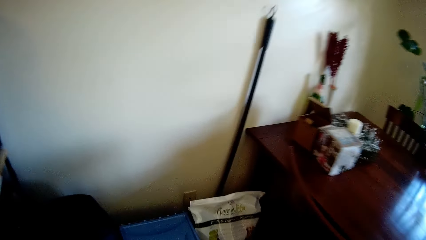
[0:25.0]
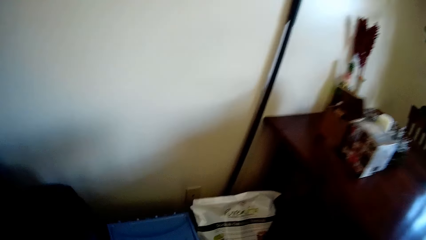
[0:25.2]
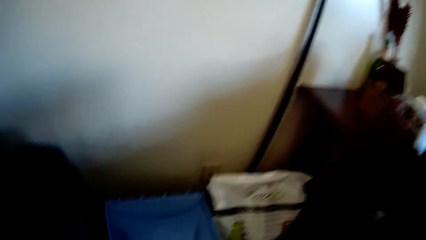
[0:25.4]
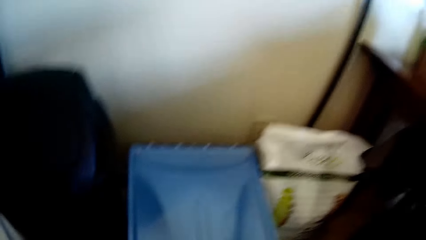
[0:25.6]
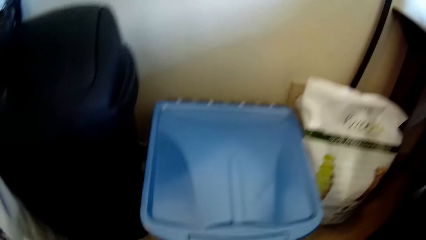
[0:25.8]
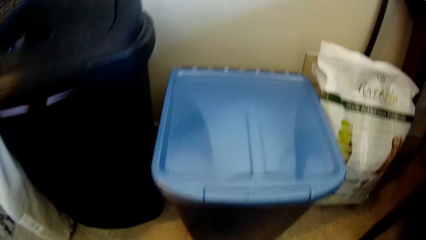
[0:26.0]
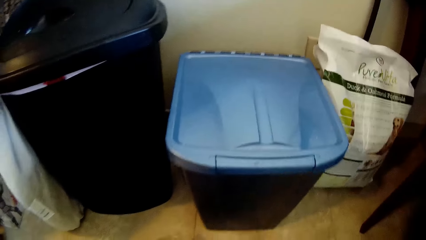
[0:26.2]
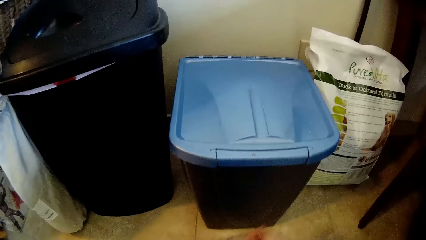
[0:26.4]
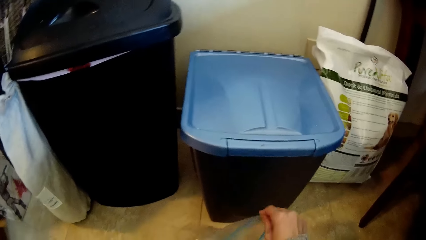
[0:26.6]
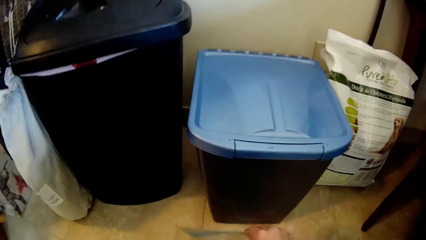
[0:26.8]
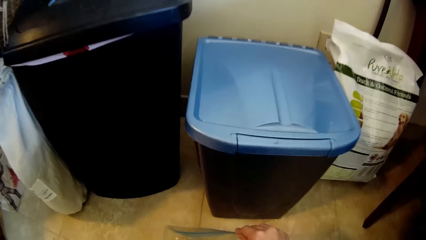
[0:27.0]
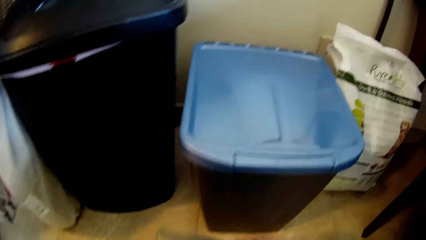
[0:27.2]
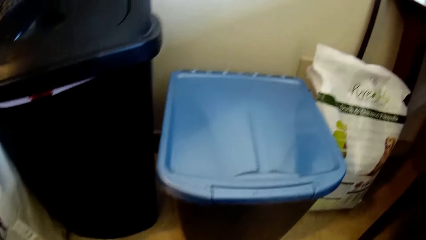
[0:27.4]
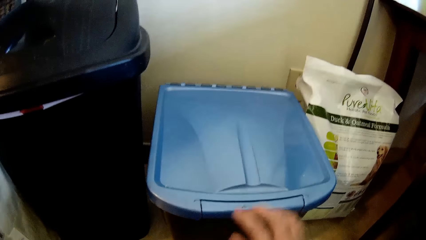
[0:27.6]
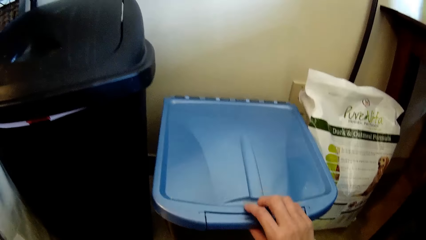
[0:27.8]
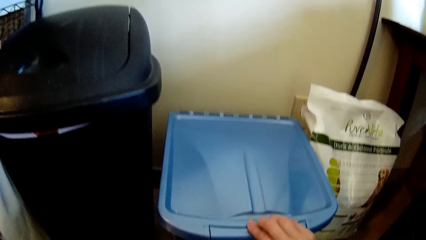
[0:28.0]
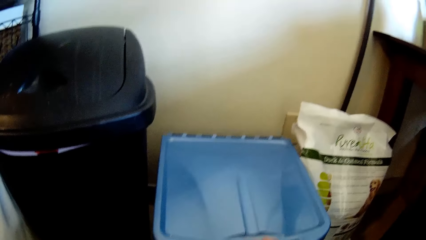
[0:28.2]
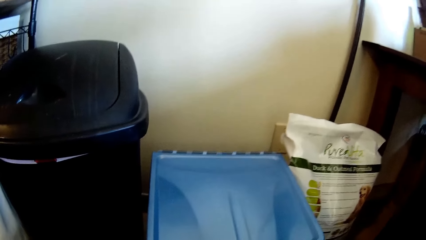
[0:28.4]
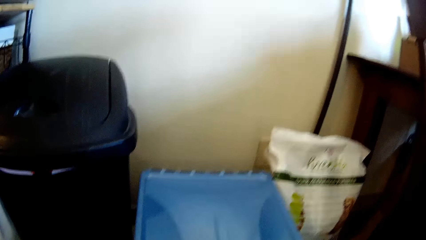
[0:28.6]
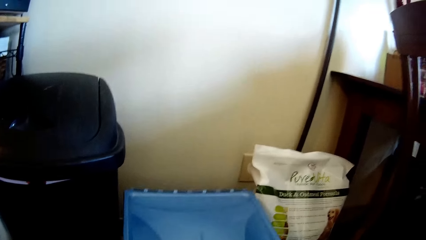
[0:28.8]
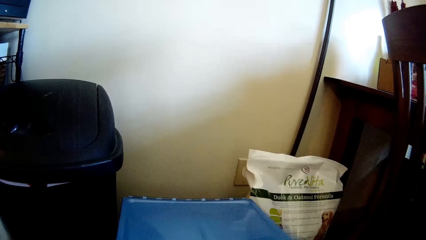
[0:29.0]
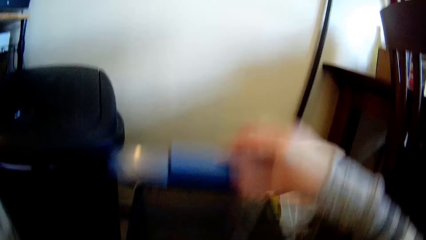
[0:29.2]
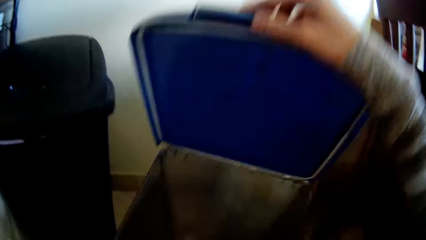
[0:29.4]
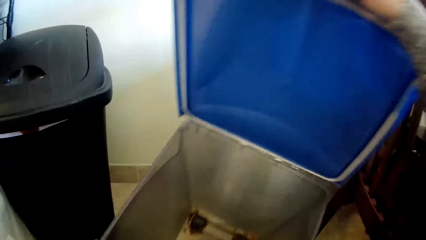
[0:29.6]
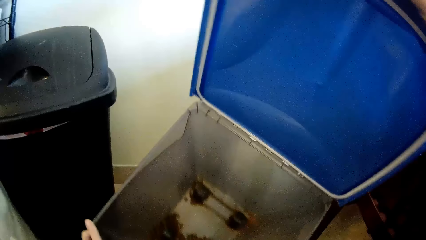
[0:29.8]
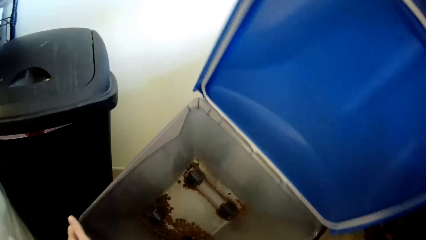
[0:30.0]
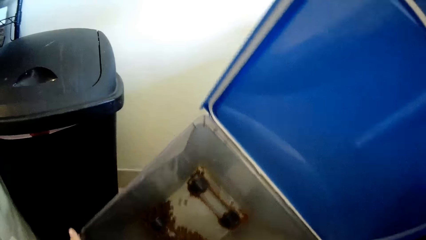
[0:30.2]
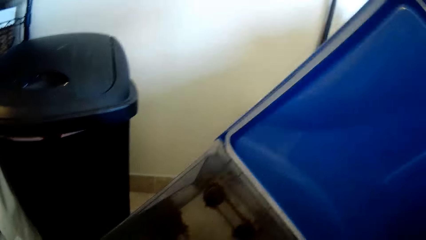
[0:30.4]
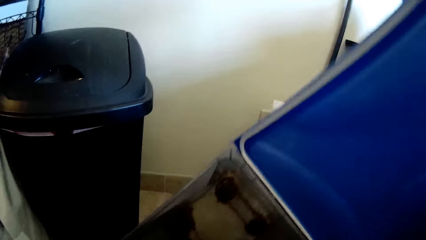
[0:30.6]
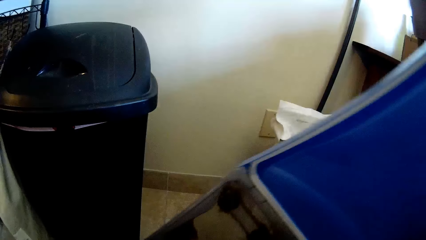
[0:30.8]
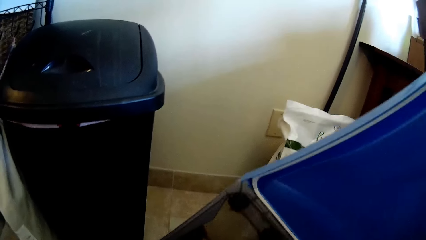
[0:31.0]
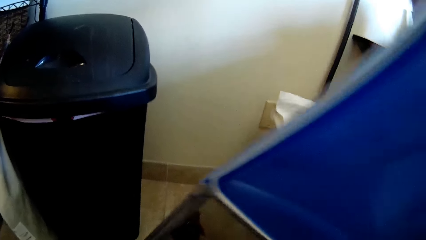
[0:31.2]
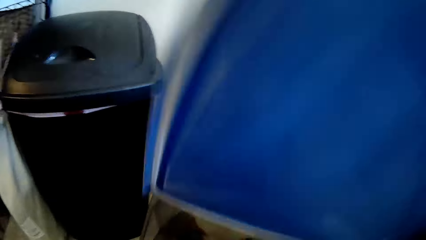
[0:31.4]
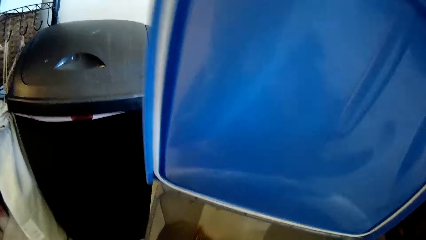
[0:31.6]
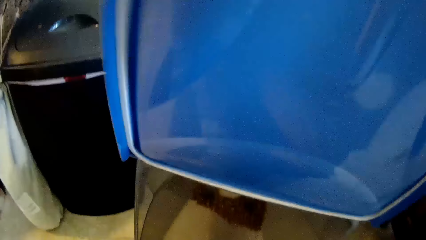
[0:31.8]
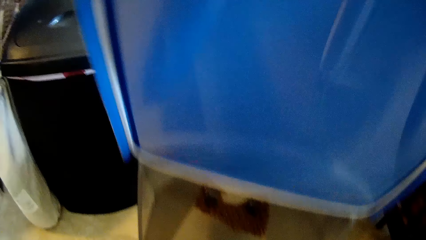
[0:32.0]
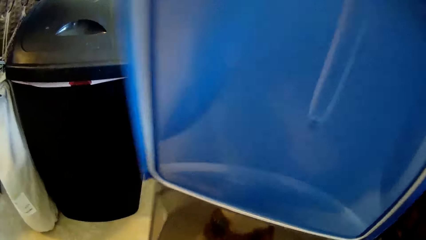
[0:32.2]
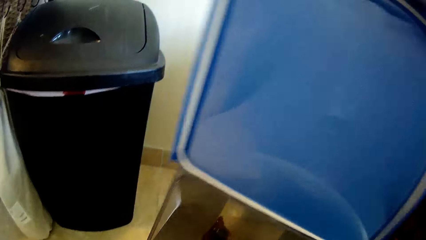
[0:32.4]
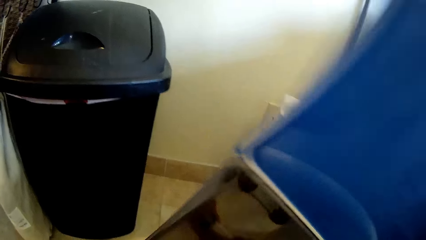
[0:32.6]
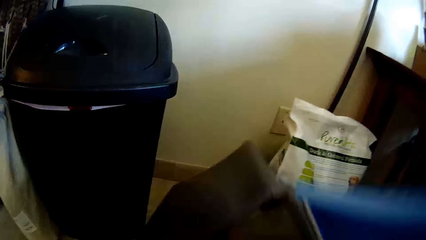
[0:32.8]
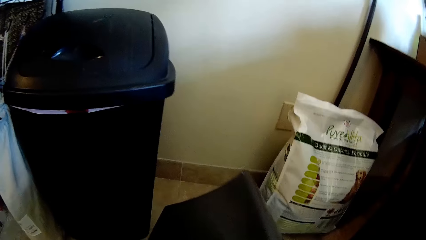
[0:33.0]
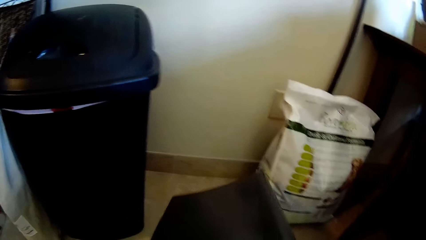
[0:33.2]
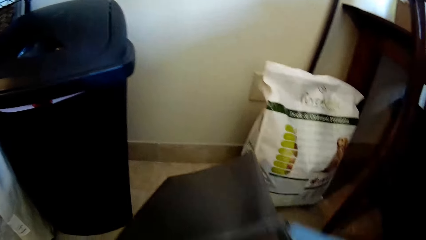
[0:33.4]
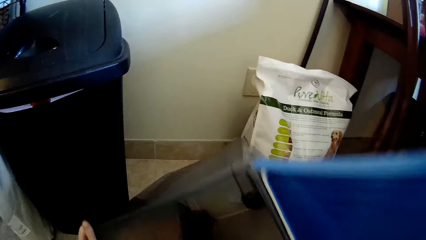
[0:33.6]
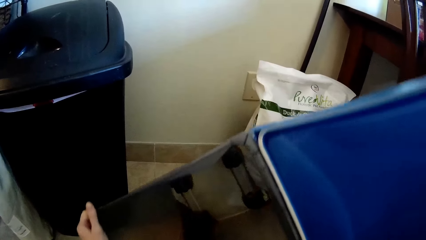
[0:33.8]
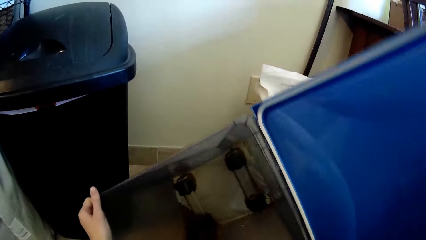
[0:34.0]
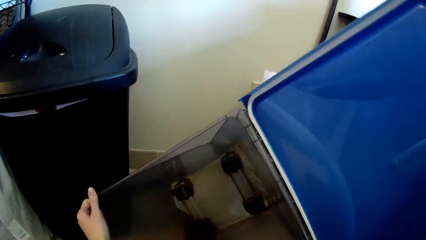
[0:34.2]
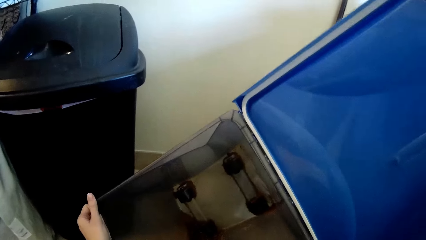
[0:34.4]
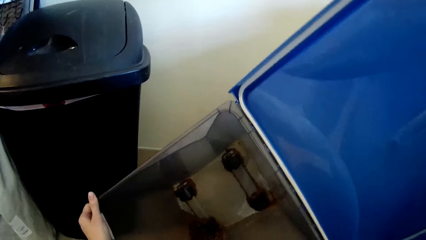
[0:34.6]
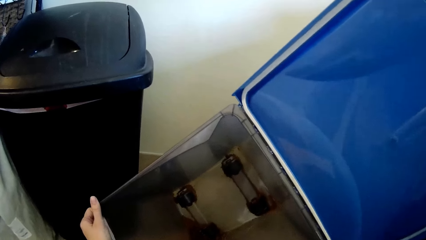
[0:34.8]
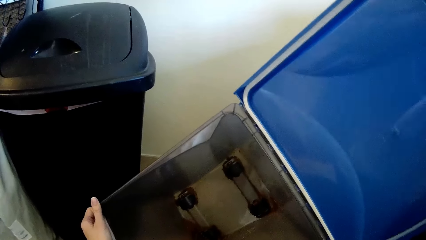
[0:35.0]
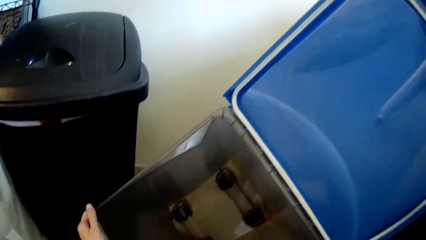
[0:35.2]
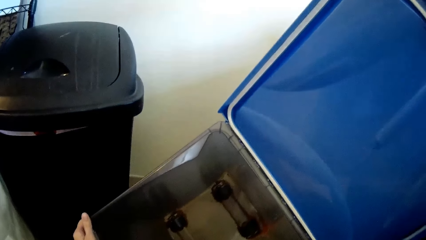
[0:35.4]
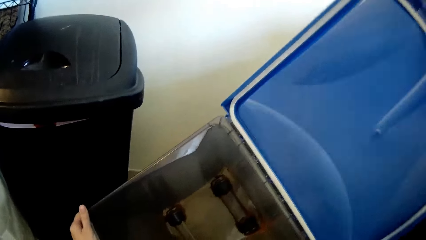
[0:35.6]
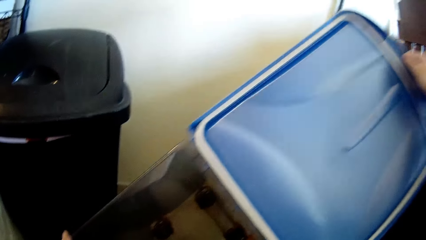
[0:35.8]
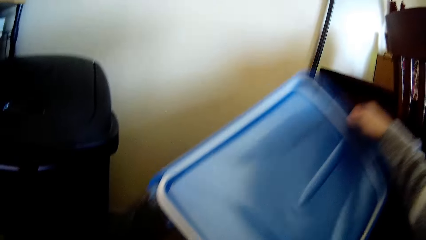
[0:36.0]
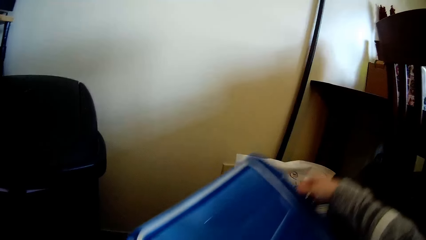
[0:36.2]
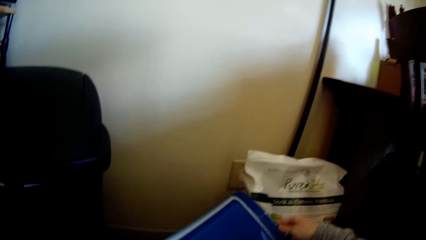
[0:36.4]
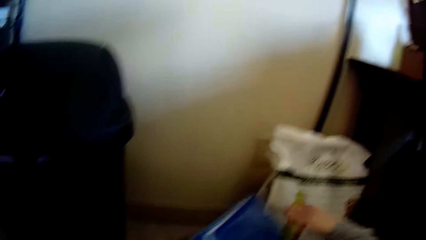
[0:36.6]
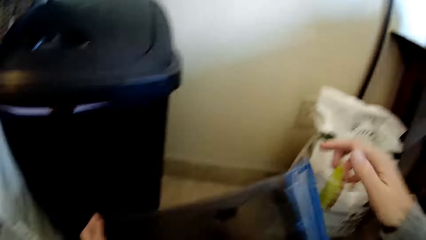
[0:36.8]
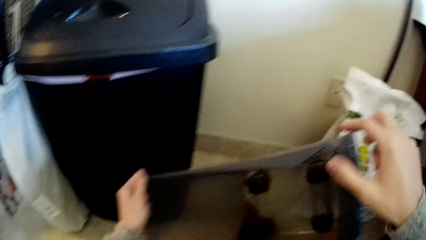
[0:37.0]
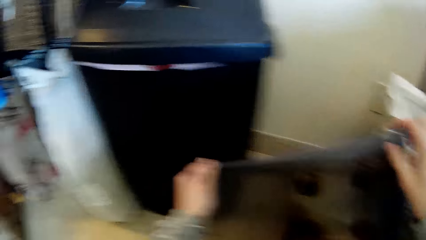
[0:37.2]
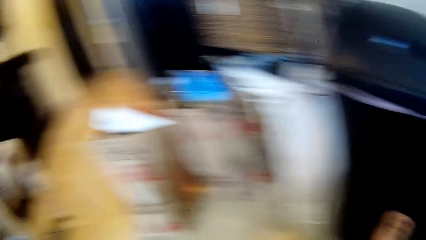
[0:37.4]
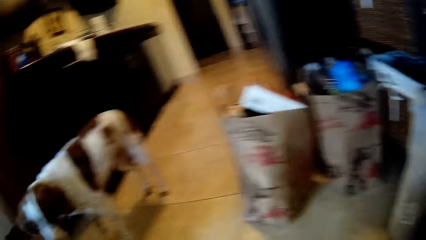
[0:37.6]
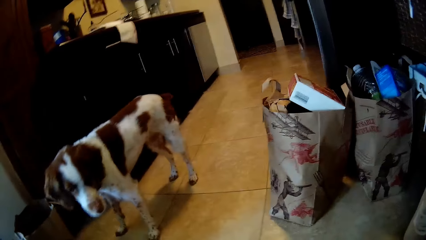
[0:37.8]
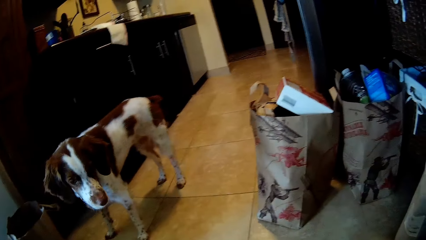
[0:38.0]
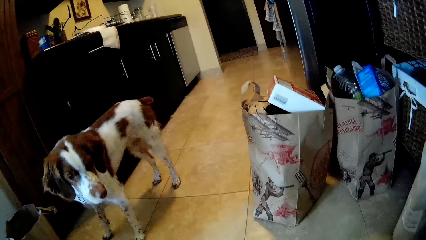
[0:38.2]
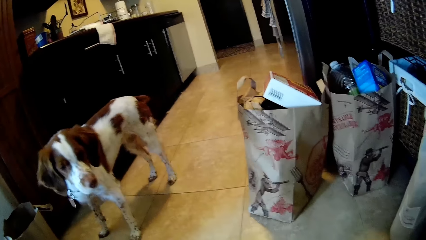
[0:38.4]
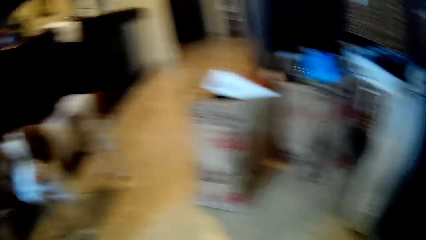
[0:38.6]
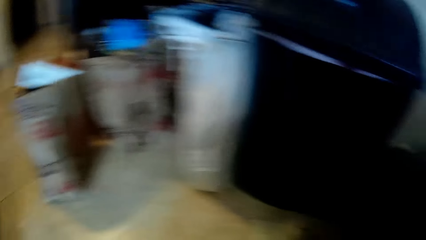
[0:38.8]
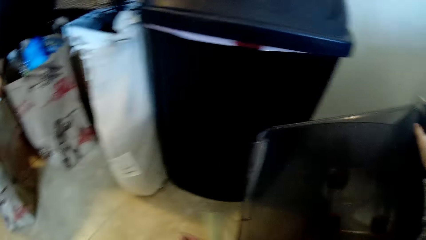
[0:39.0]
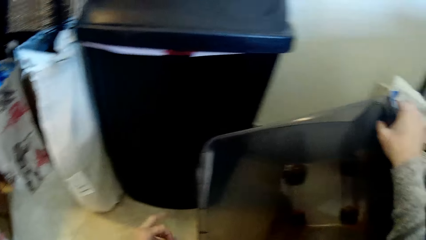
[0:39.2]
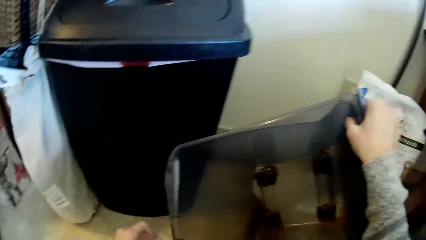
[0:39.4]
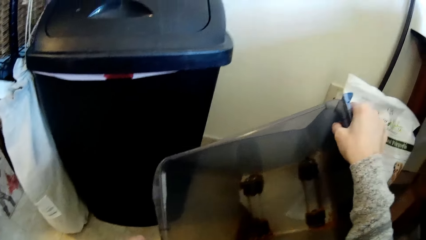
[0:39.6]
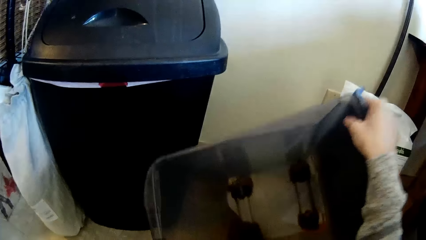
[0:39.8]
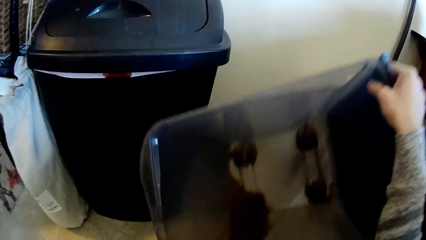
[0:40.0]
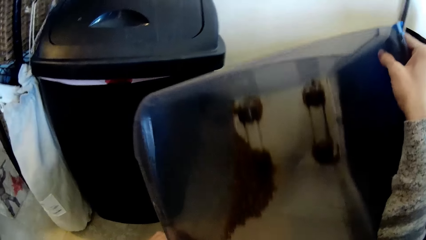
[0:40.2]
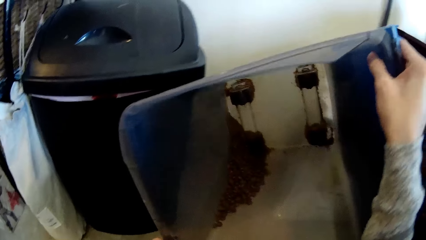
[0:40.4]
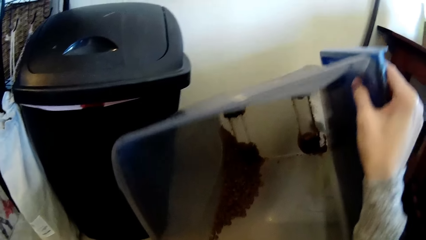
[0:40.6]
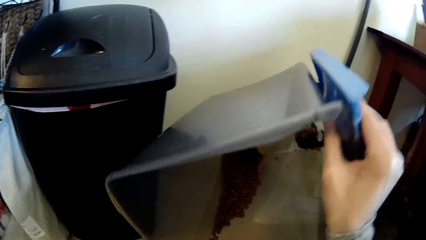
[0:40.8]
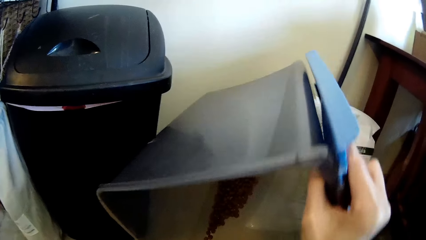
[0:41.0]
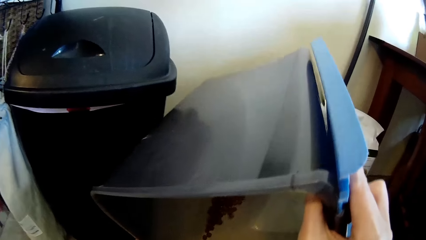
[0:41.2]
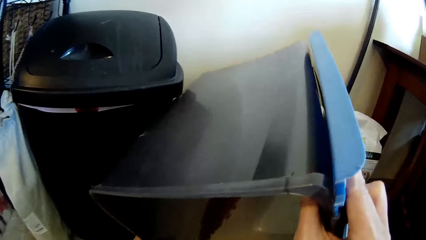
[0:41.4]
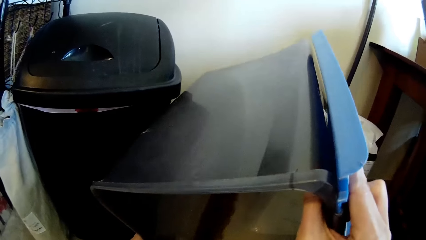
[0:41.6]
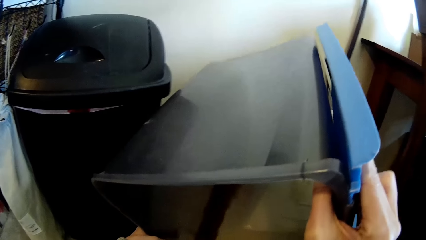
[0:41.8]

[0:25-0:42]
The camera wearer opens a zip lock nylon with his hands. He opens a pet bin on the floor with his right hand. He bends the pet bin with his hands. He holds the pet bin with his left hand. He drops the pet bin's cover with his right hand. He holds the pet bin with both hands. He pours out some dog food from the pet bin with both hands.
